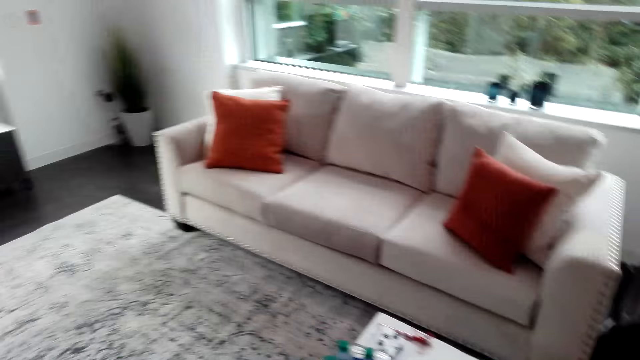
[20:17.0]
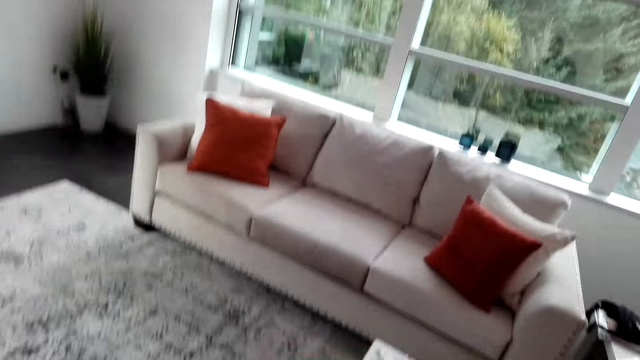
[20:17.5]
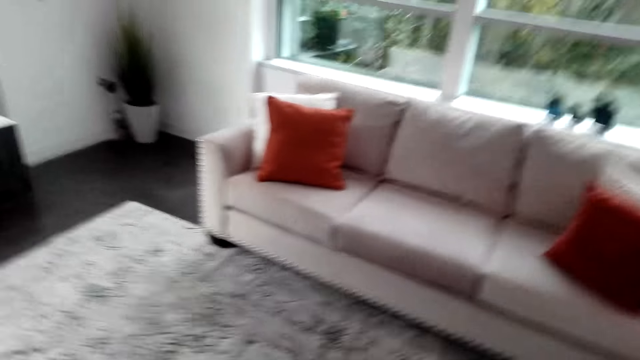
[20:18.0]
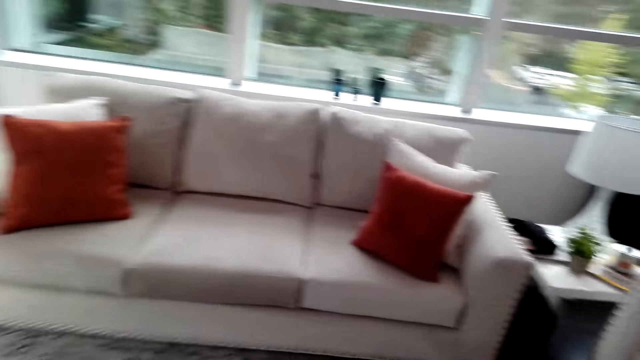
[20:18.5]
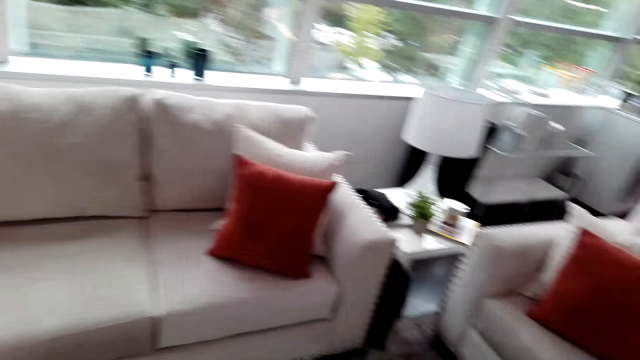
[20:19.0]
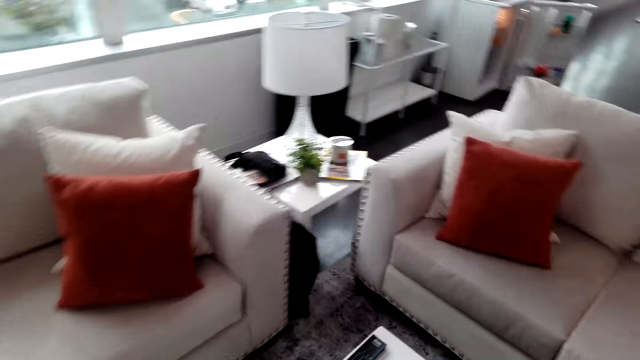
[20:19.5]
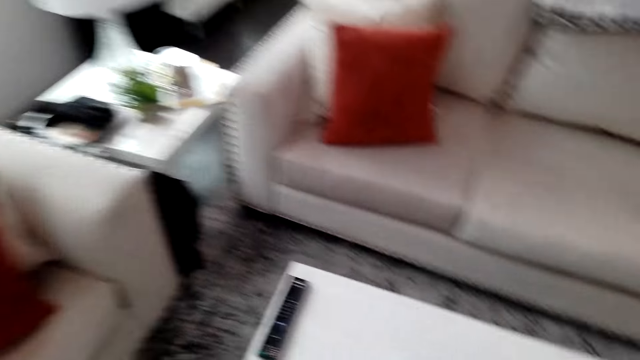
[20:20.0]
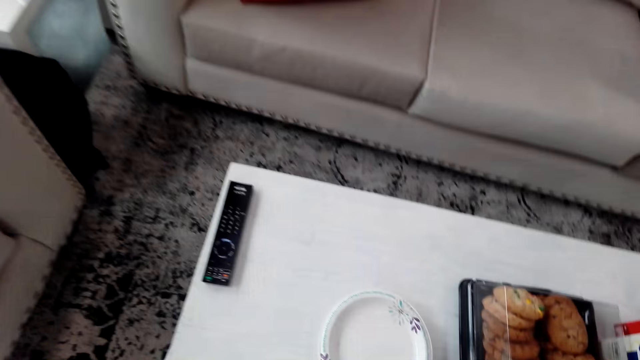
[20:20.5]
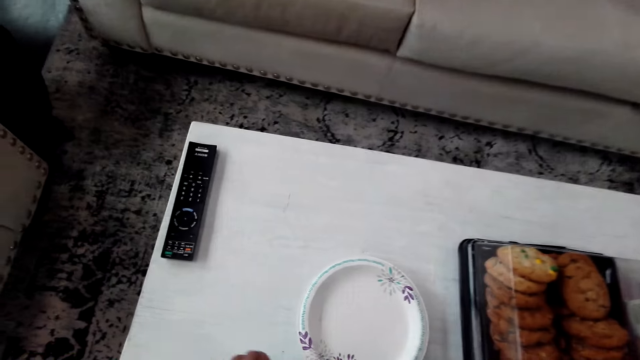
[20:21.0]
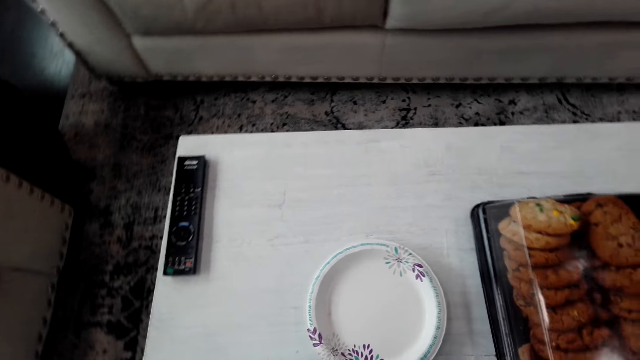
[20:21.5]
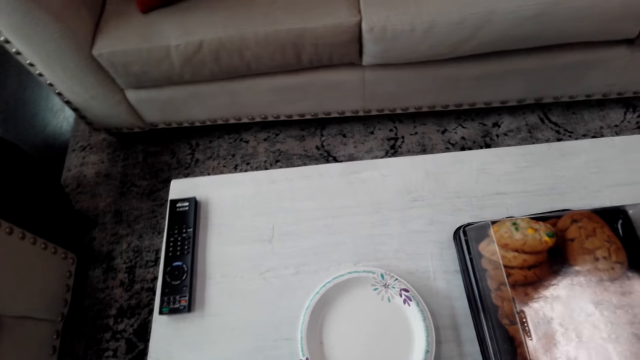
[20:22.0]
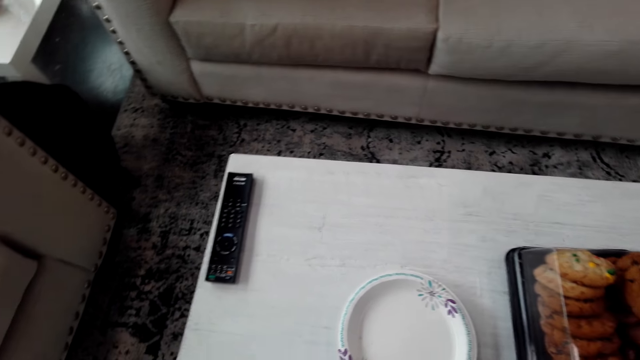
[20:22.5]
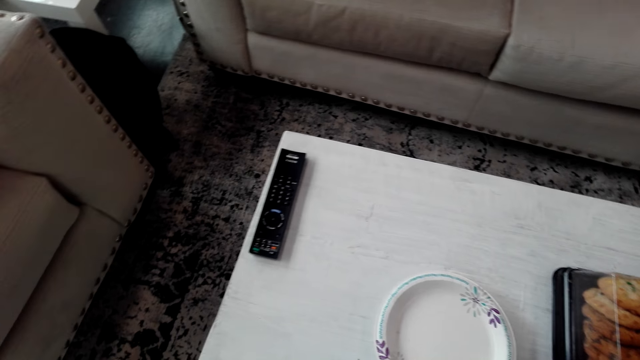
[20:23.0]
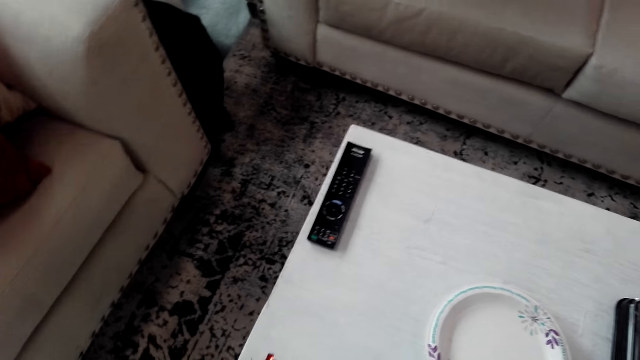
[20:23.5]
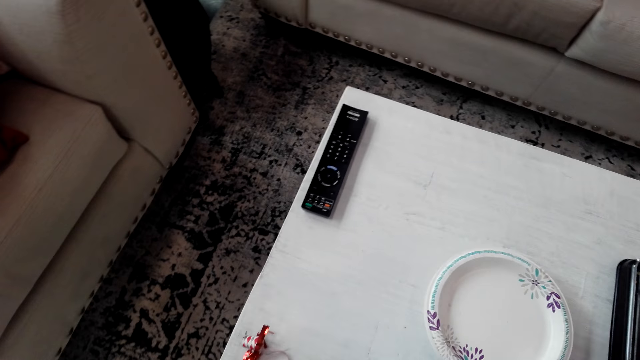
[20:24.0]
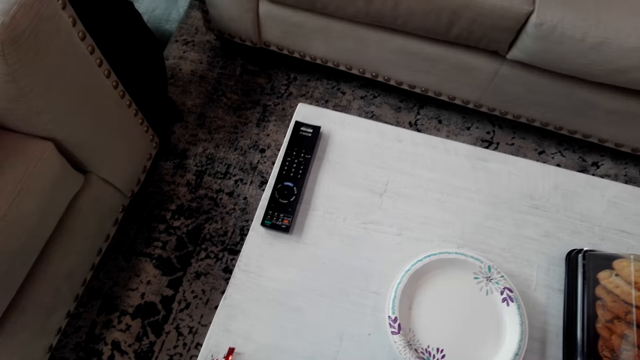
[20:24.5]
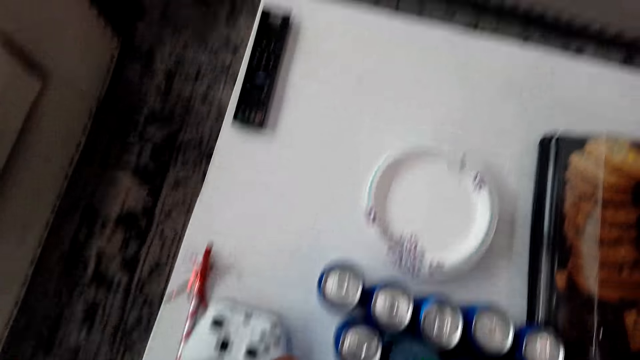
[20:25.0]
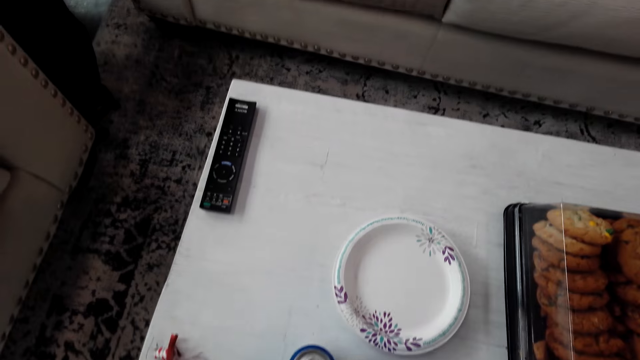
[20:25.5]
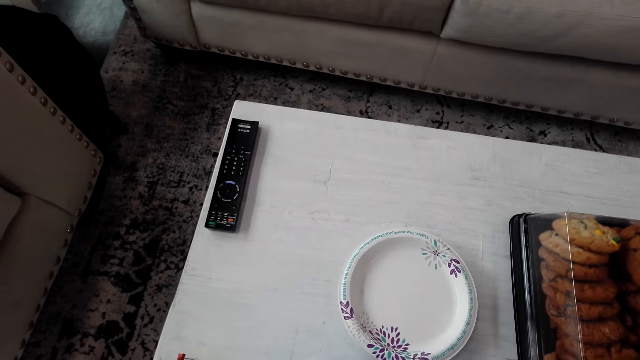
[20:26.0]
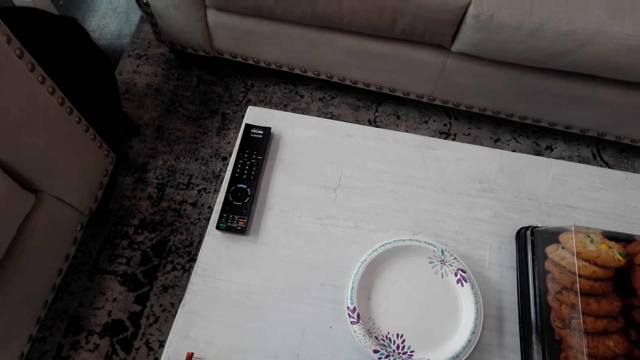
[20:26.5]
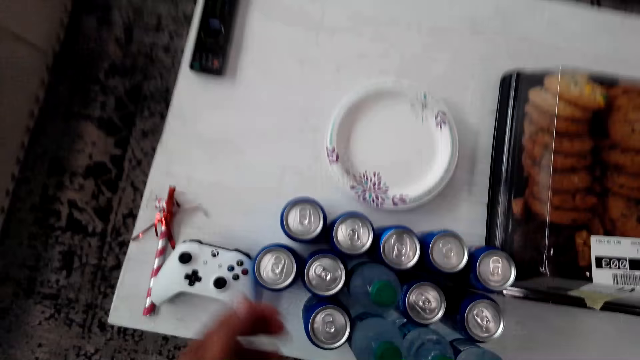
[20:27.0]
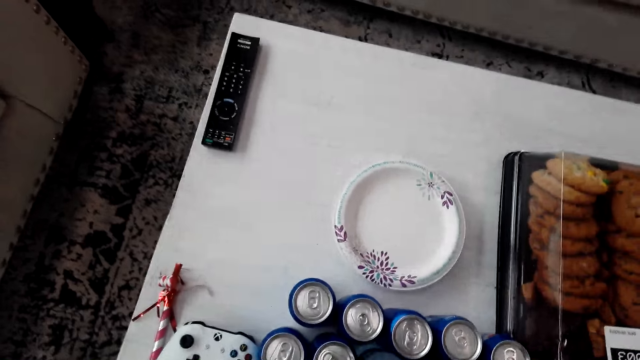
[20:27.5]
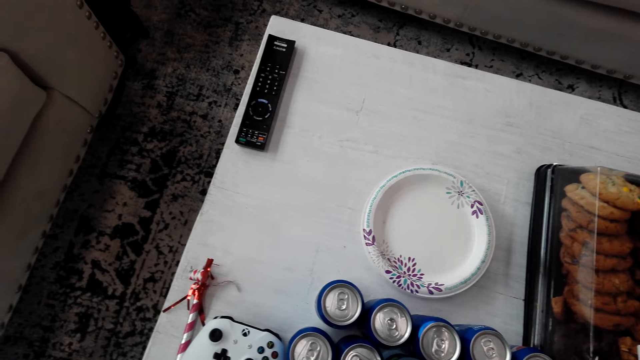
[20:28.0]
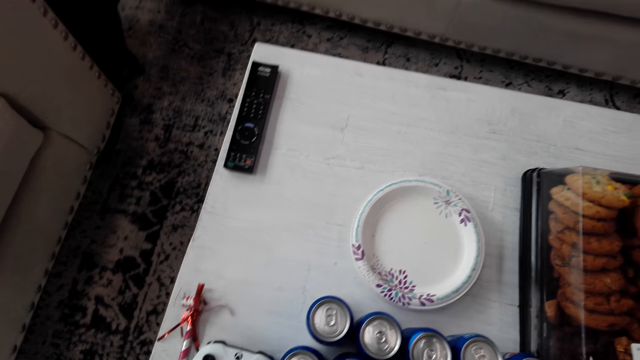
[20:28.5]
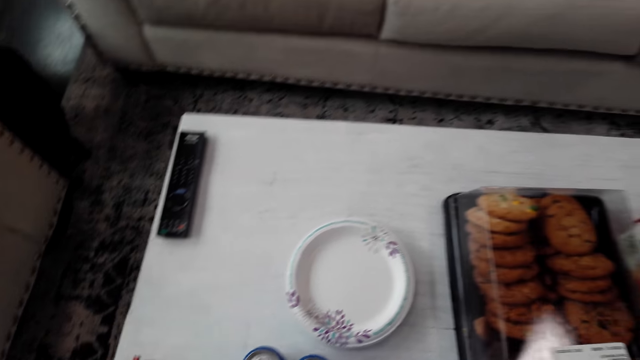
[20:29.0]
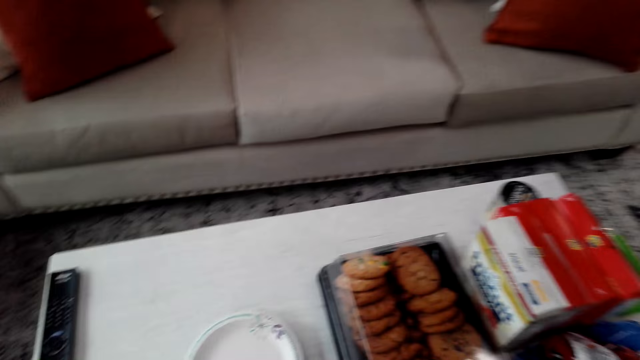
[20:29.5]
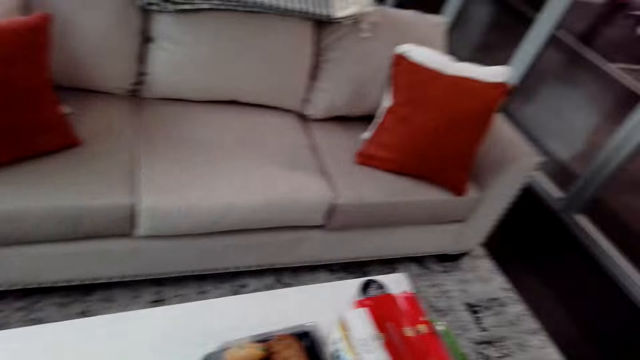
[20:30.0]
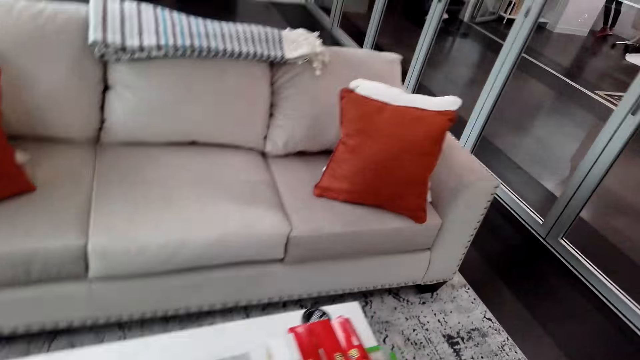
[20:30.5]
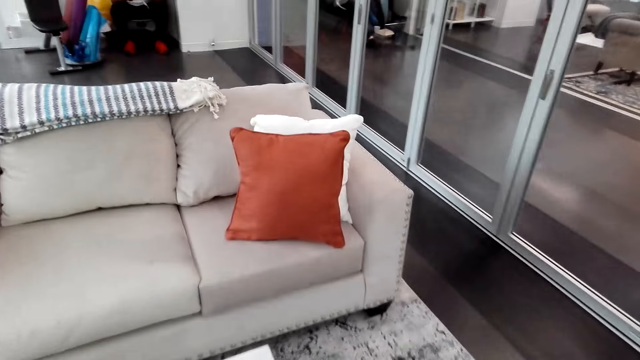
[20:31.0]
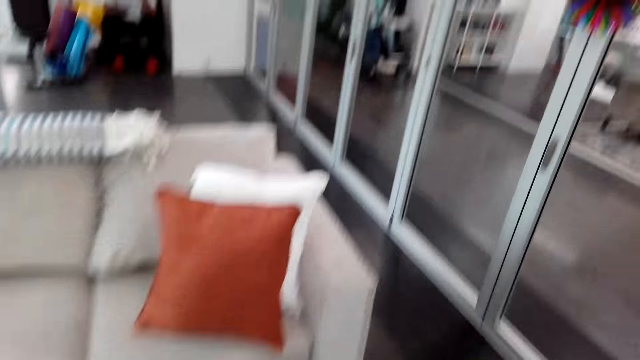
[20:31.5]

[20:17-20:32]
The camera wearer looks around the house. They move around and arrange the drink cans on the table. They put down the cans of a drink. They walk around the house.

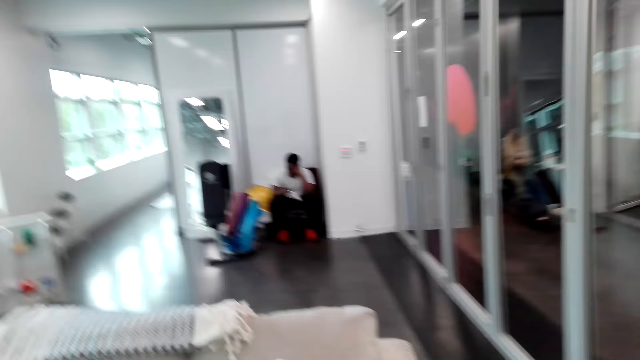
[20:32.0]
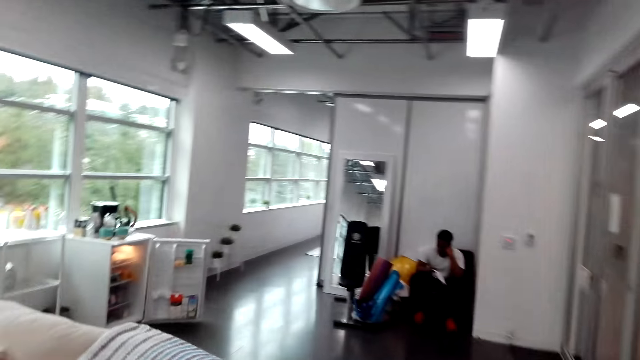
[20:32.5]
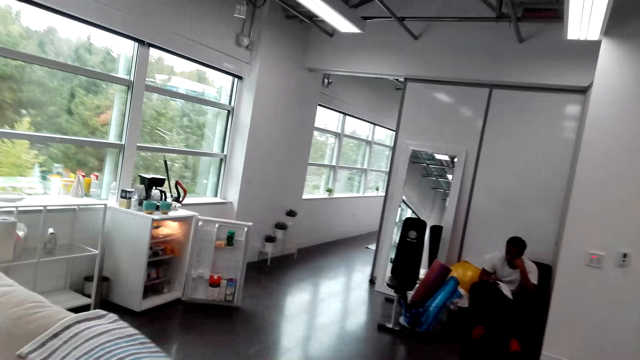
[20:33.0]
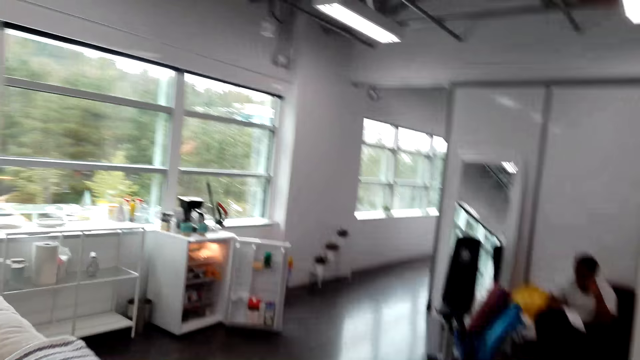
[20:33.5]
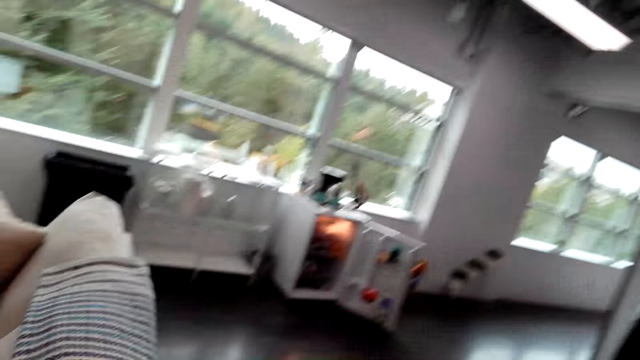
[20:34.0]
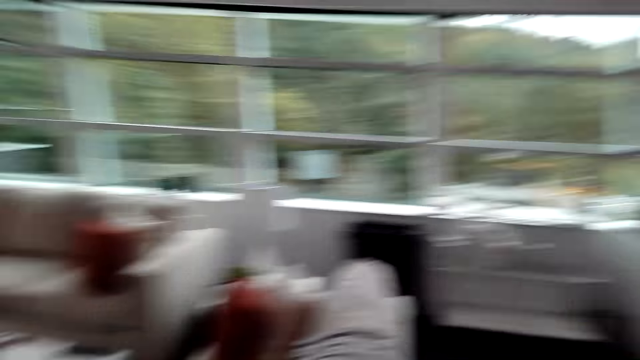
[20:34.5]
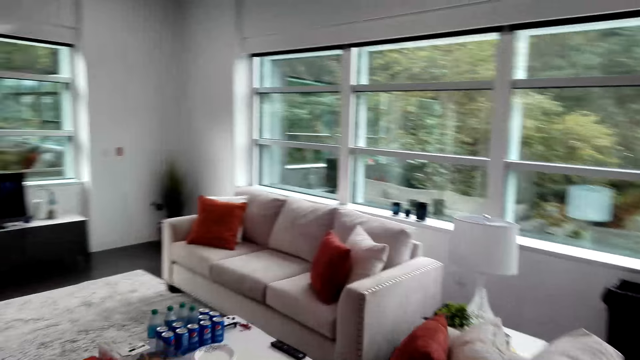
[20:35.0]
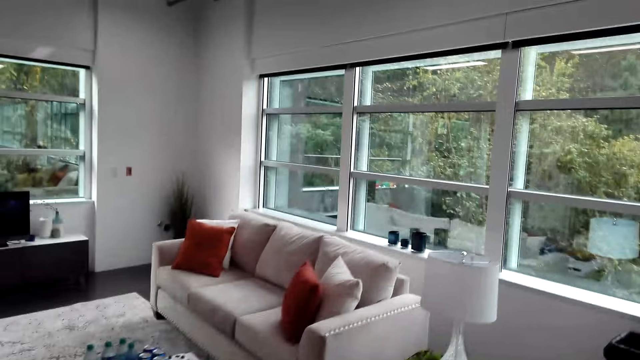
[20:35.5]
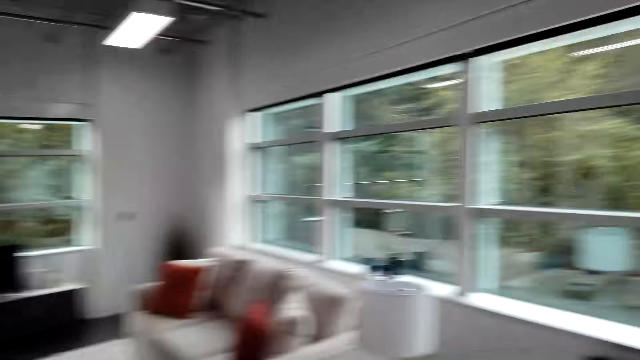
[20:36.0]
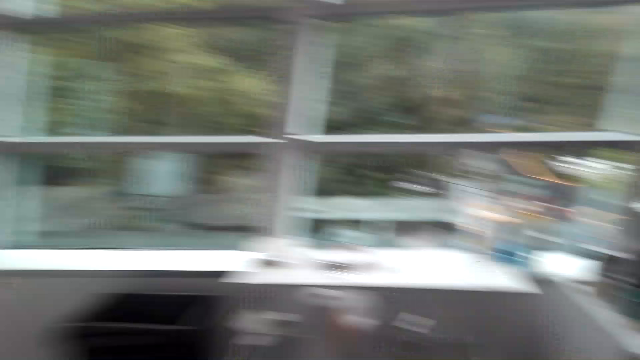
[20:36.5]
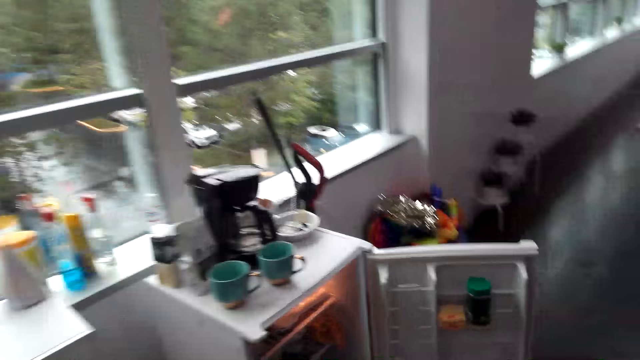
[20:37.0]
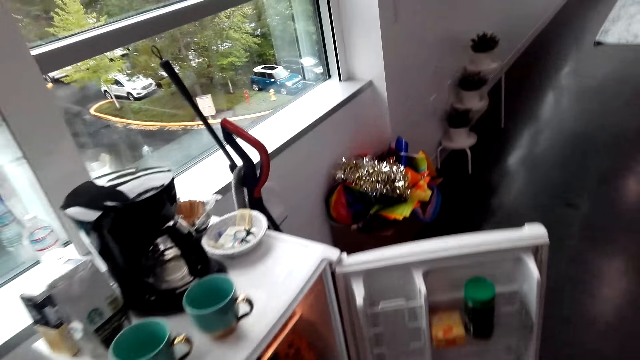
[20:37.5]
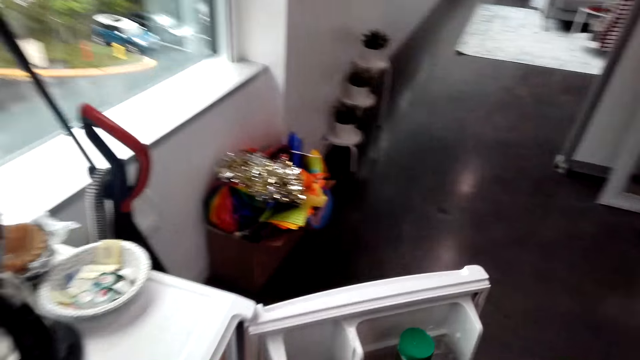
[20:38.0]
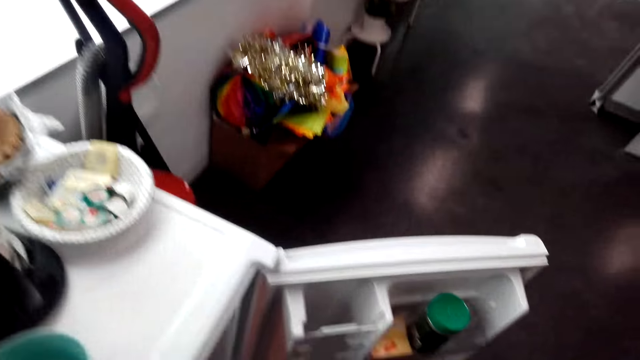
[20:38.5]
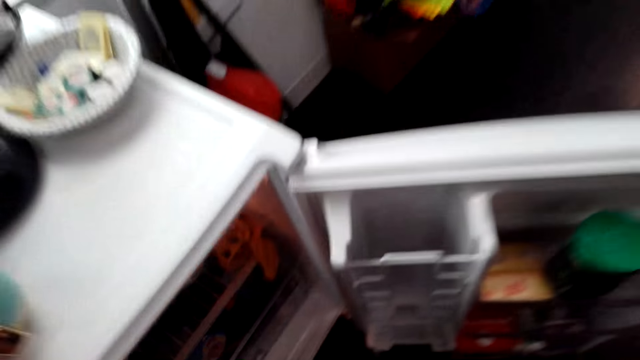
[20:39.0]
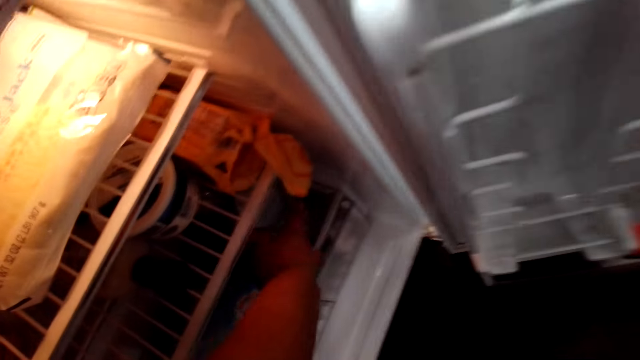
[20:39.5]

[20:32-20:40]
The camera wearer moves around.
